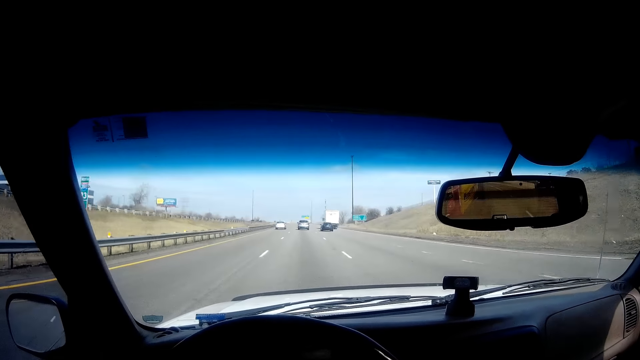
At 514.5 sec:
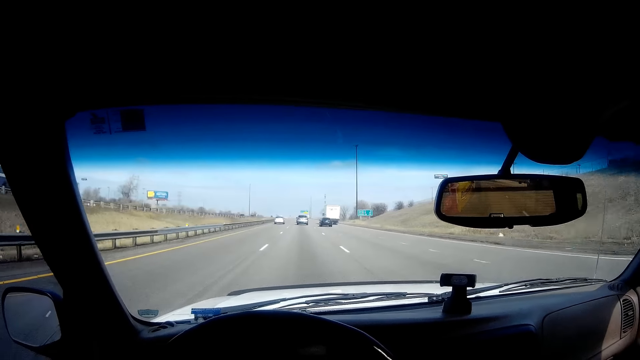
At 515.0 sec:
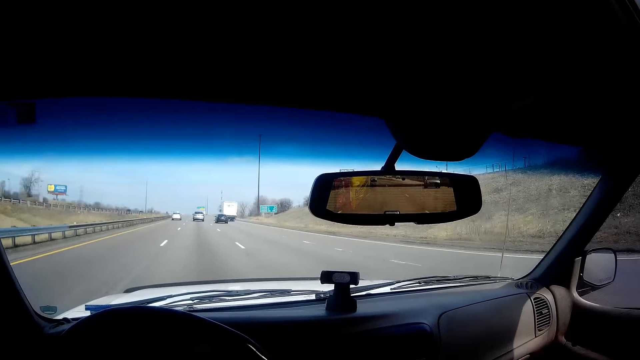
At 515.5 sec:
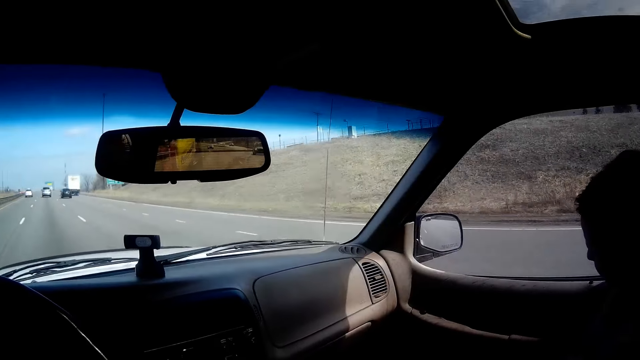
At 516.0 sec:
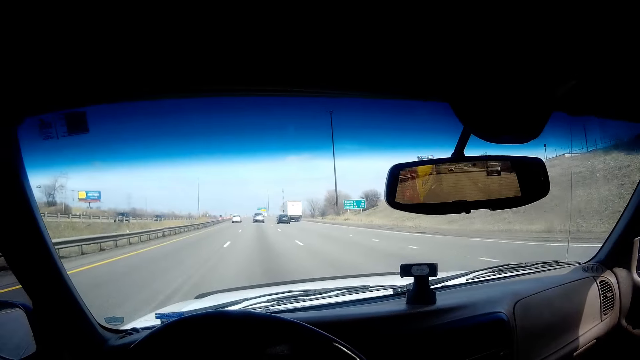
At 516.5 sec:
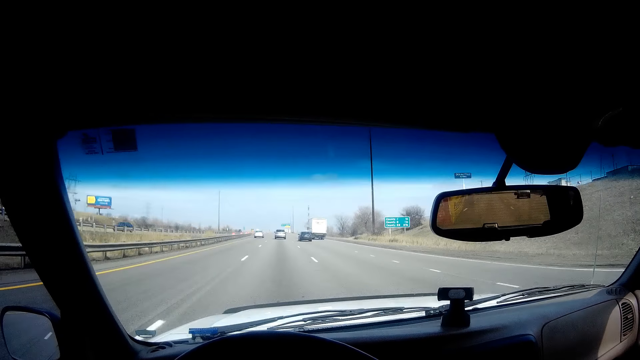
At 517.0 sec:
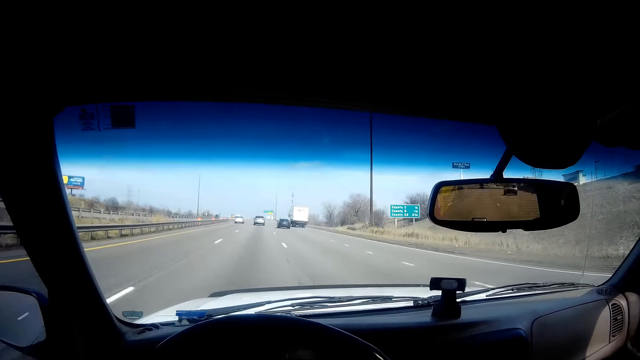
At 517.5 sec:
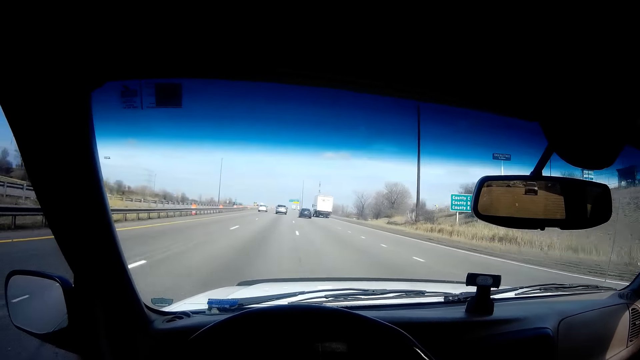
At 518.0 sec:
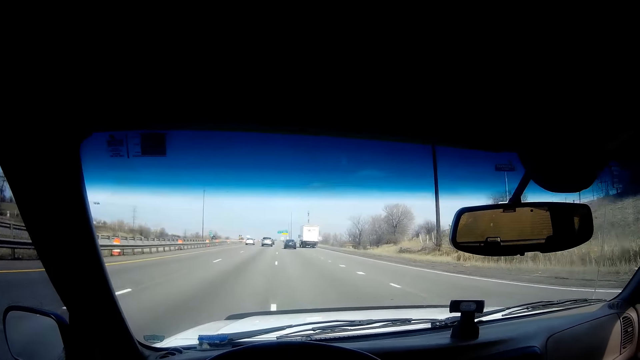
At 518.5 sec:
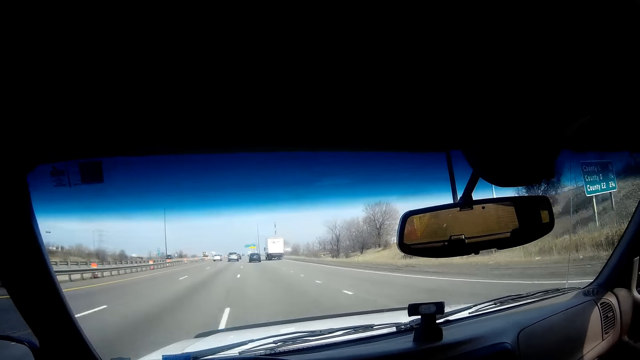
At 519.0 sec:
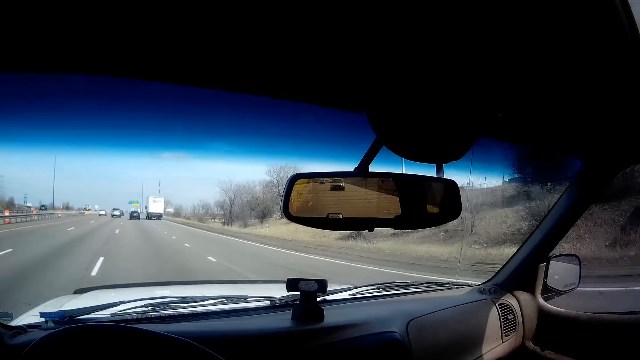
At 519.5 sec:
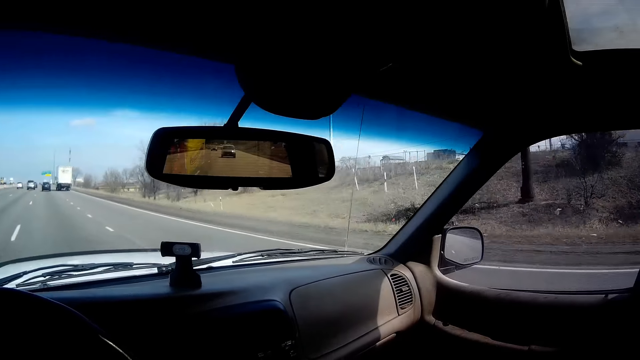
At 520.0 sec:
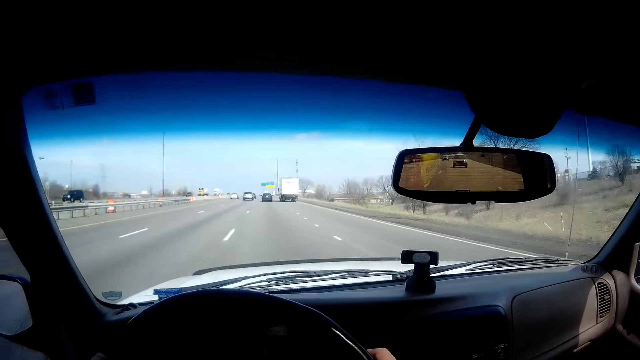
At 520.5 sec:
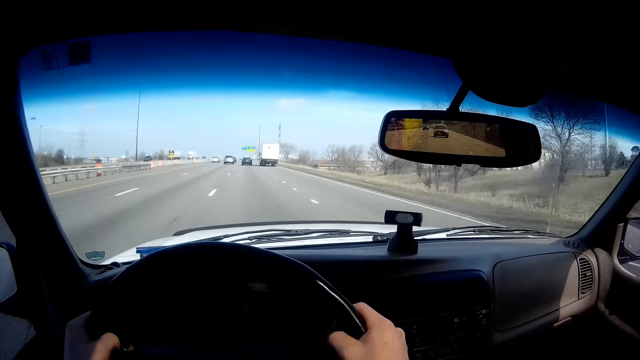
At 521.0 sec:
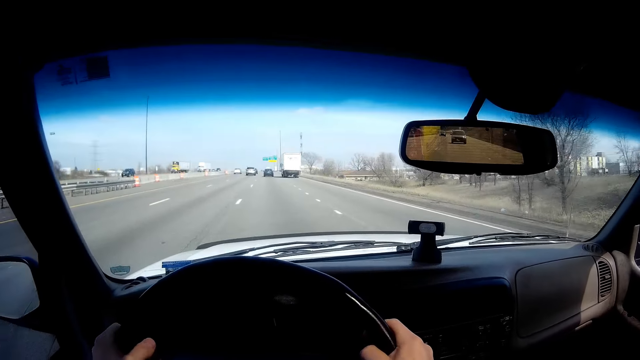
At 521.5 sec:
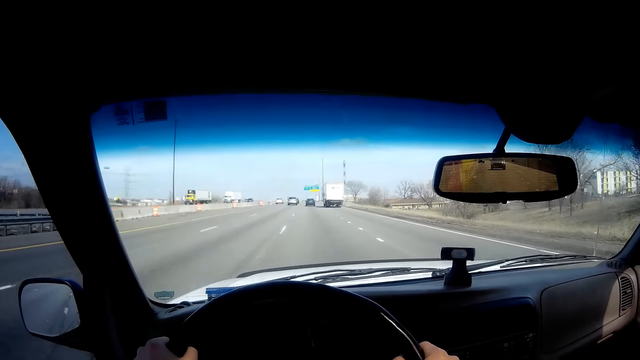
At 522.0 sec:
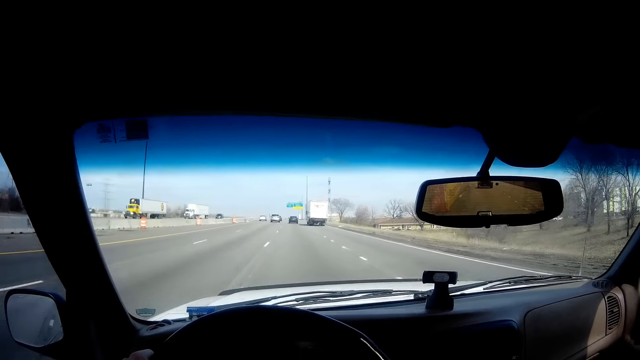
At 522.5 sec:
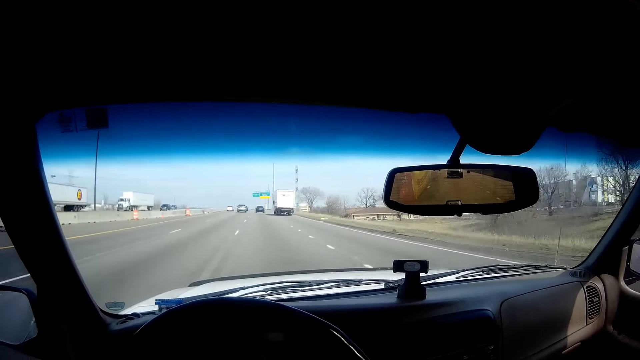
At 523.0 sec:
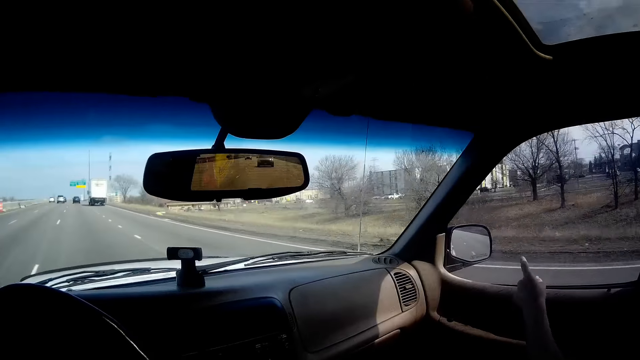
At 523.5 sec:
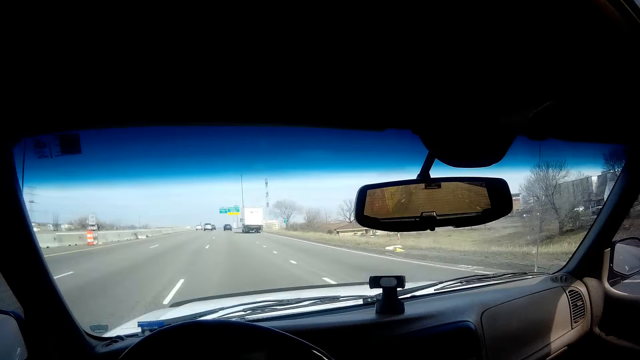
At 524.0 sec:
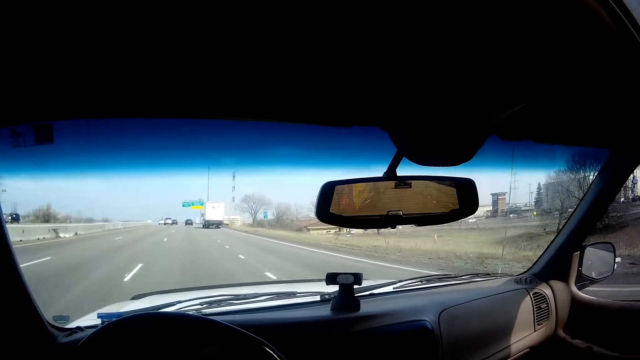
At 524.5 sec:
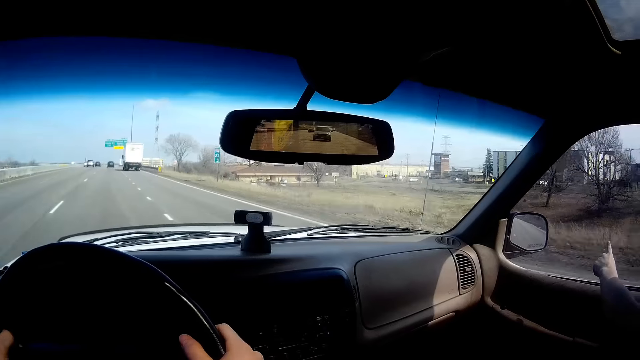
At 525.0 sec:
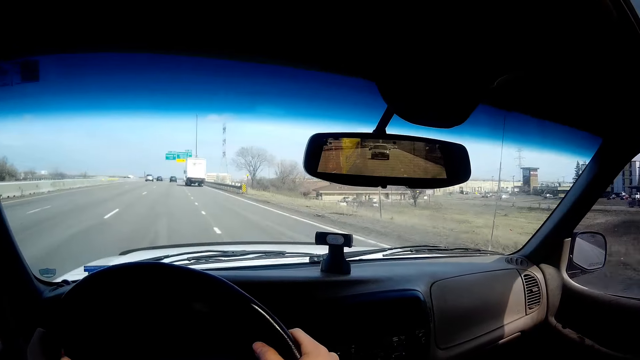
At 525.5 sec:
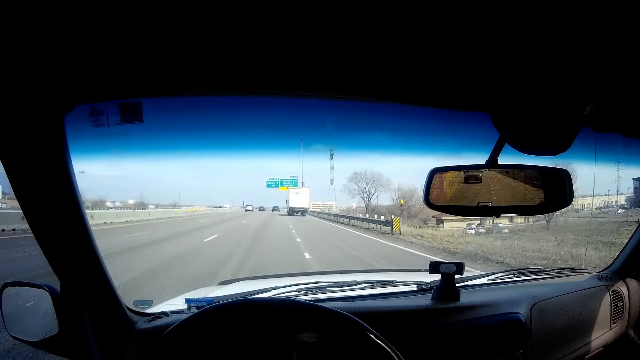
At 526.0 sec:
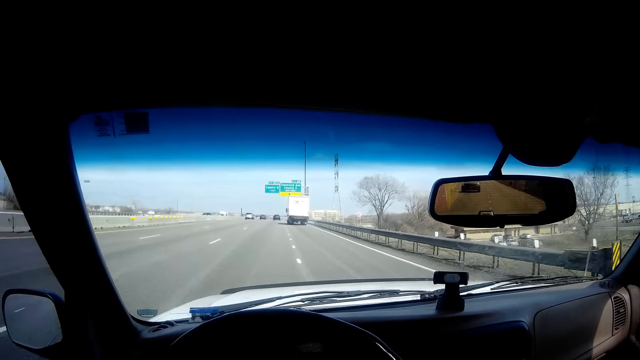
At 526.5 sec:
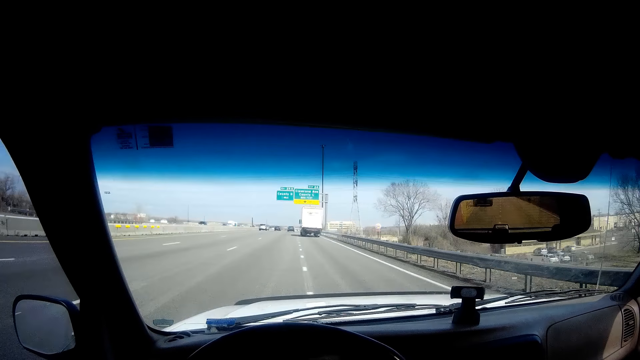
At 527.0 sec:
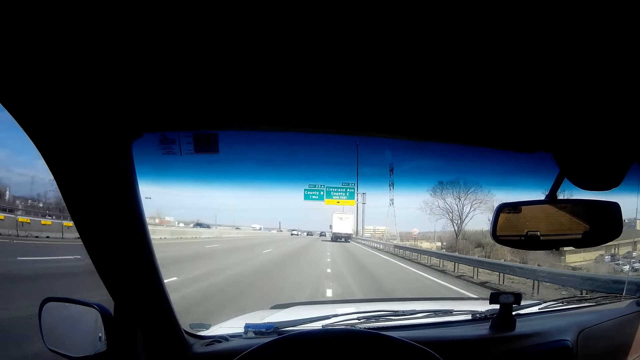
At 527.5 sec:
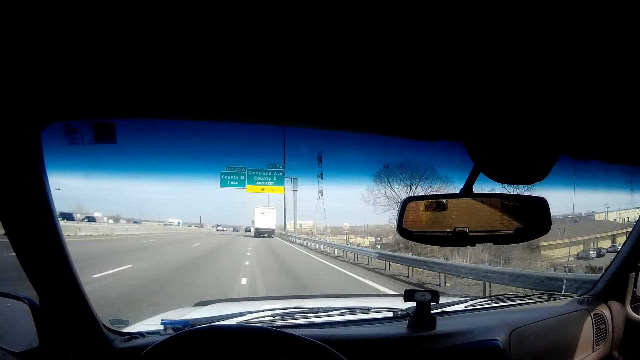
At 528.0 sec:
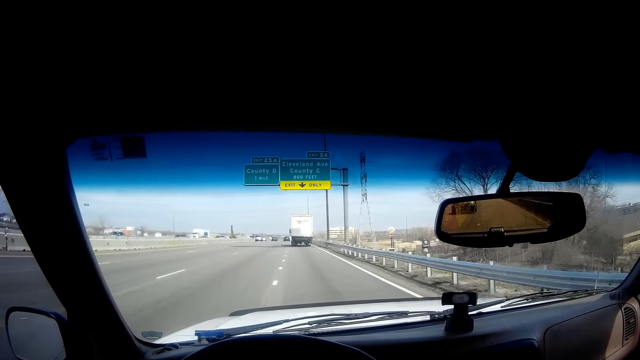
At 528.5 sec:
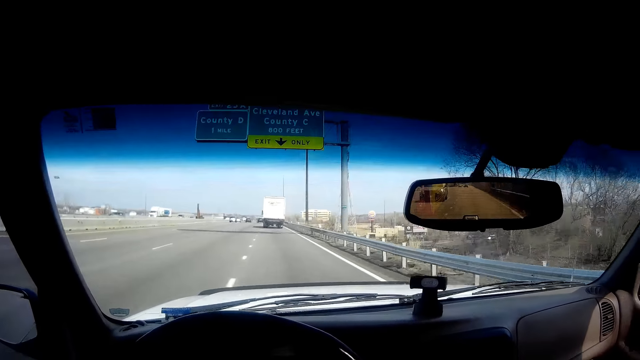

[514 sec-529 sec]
The camera wearer drives the vehicle. They look towards a woman in the vehicle. They drive the vehicle. The woman points towards the right side. The camera wearer looks towards the woman in the vehicle. They drive the vehicle and look forward.

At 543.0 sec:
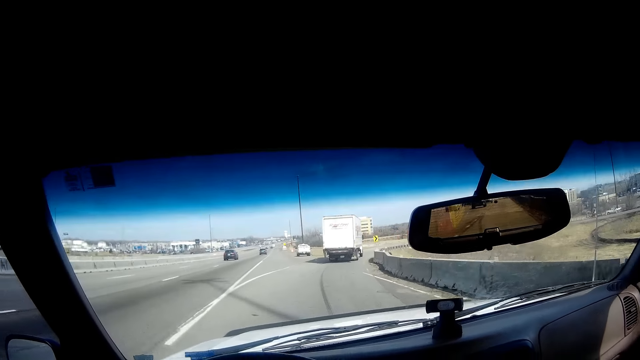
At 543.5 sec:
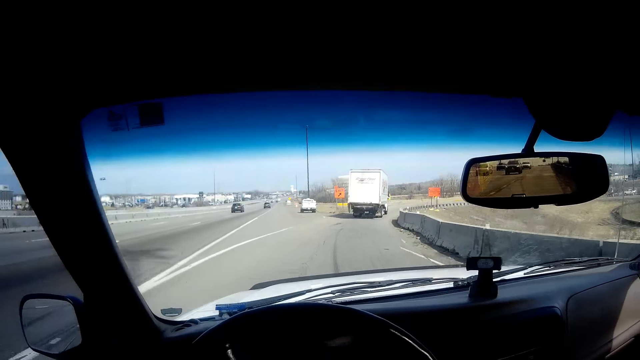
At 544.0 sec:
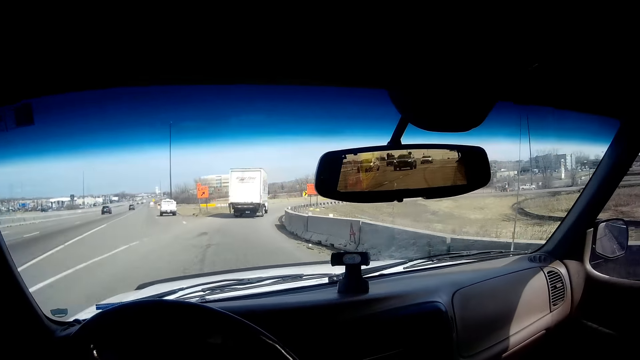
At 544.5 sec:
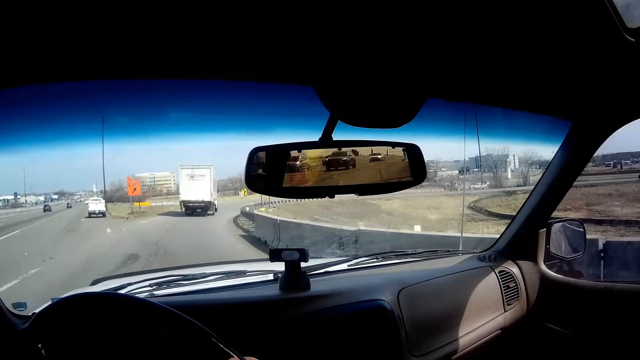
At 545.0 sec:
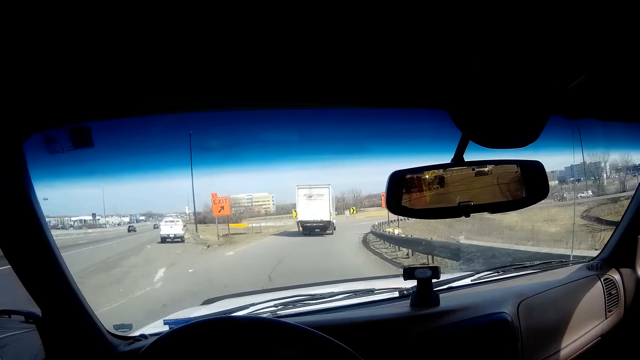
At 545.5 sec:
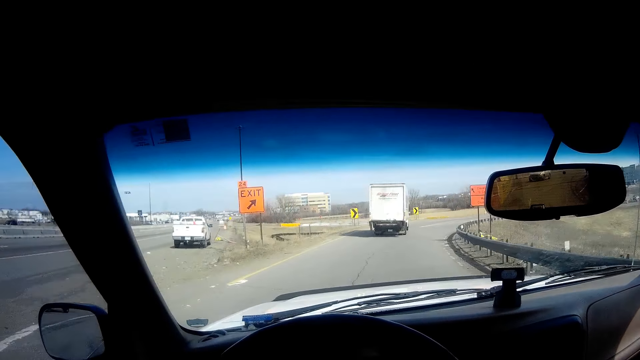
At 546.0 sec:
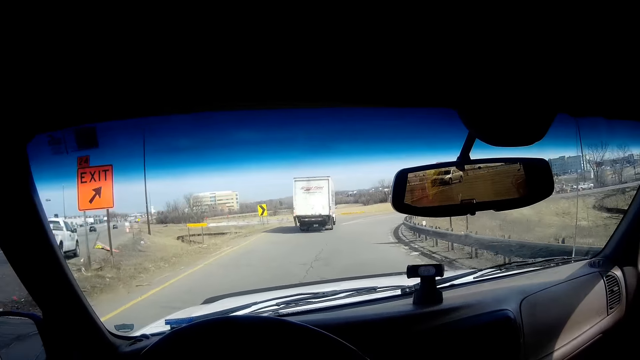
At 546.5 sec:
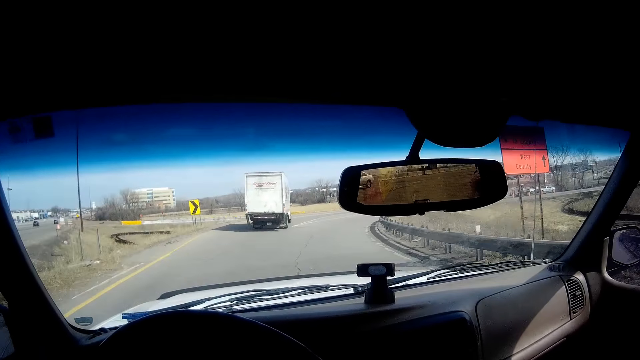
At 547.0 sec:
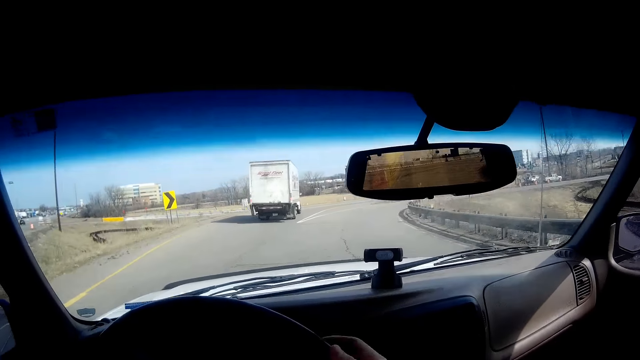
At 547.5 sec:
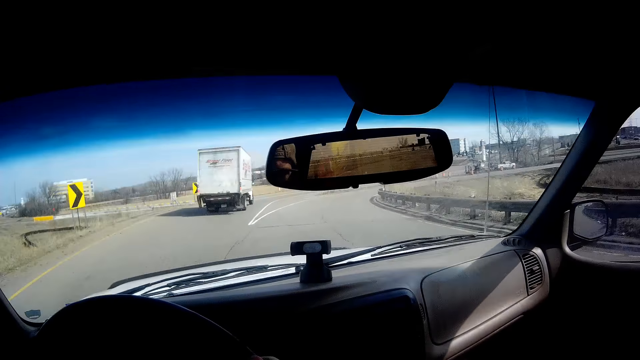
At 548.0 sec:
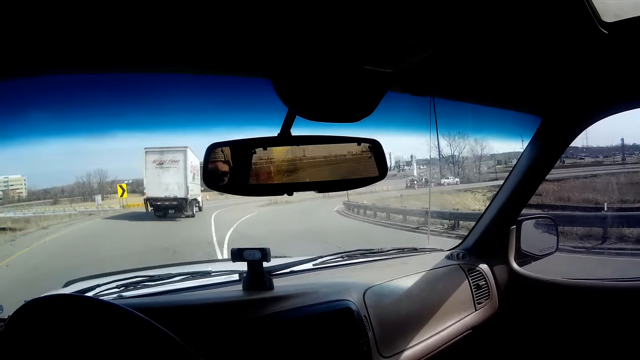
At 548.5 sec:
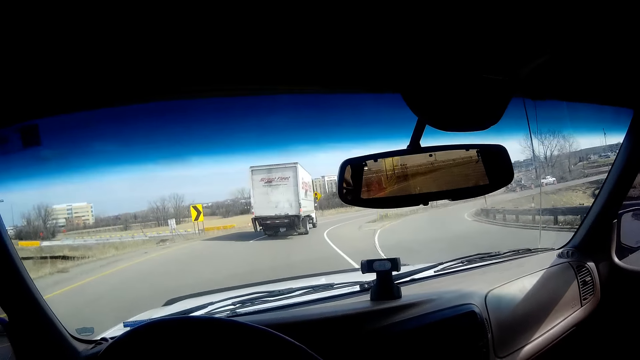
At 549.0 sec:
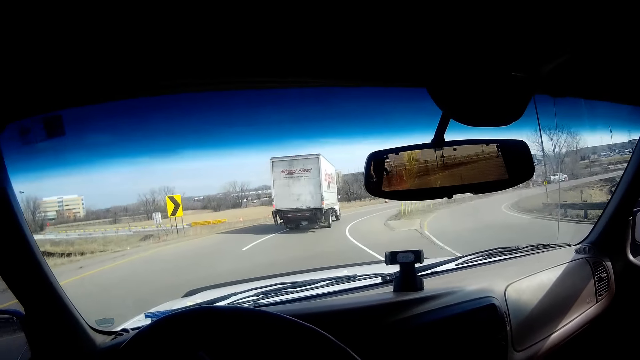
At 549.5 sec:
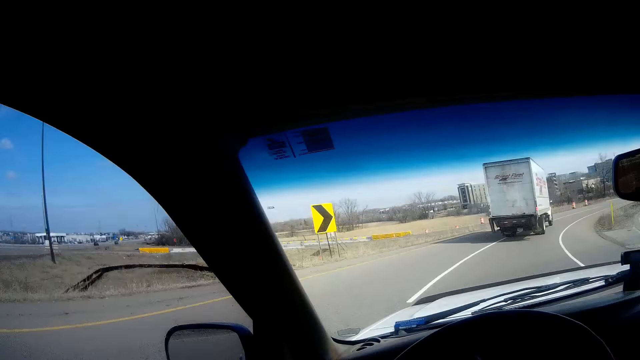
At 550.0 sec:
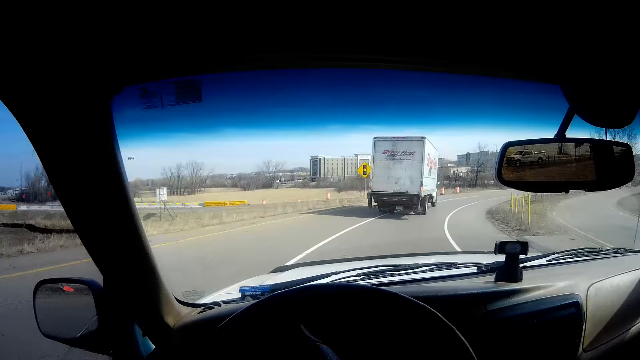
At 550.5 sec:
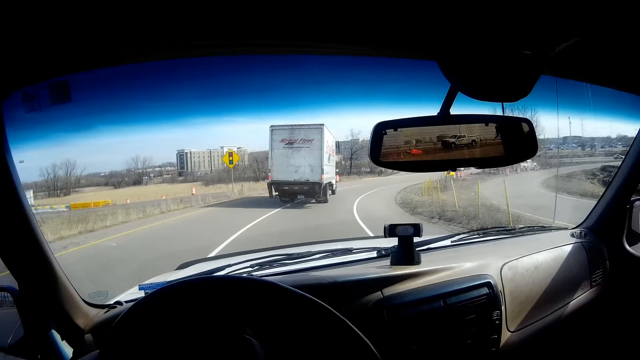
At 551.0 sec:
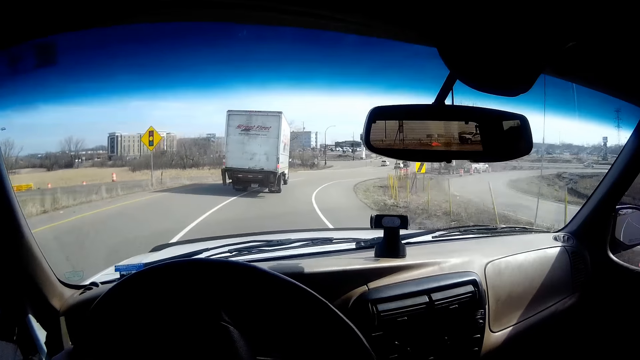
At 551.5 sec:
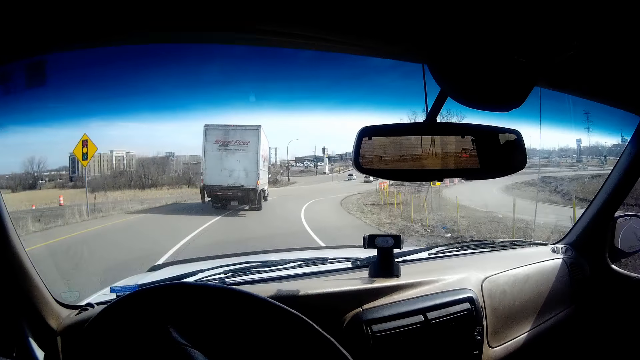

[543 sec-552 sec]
The camera wearer drives towards the right side in an exit lane.
